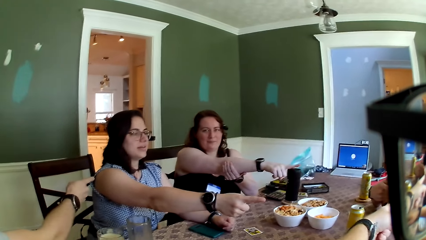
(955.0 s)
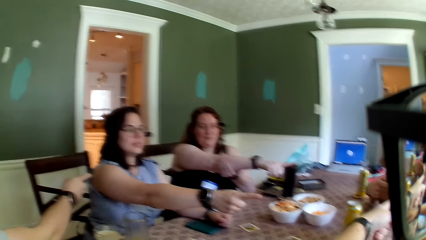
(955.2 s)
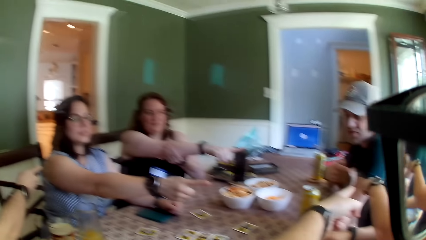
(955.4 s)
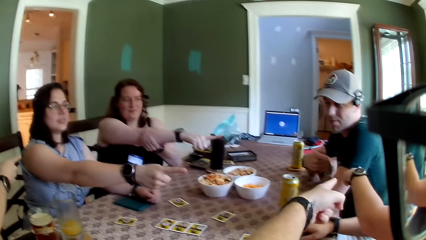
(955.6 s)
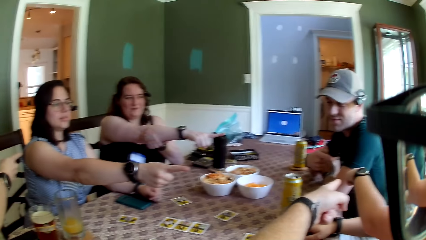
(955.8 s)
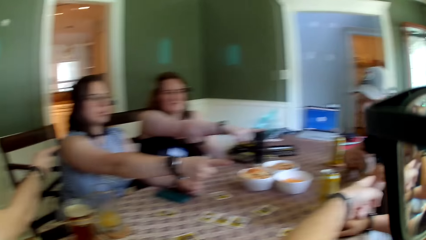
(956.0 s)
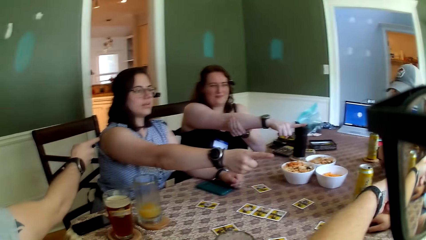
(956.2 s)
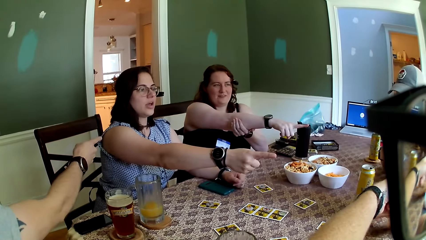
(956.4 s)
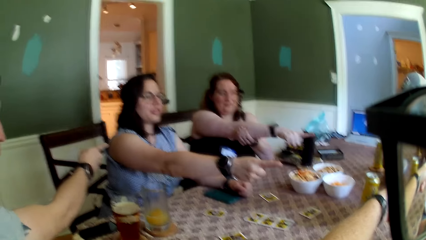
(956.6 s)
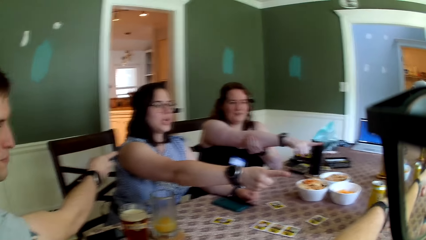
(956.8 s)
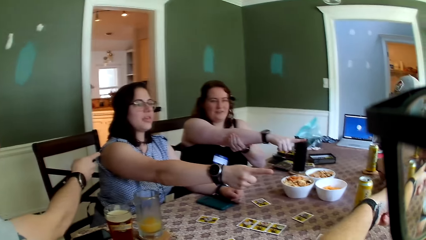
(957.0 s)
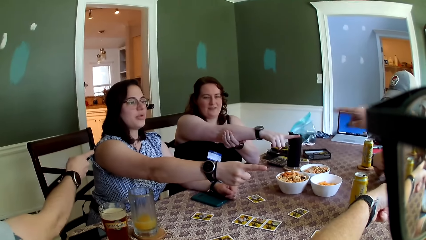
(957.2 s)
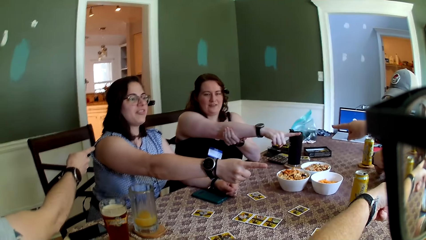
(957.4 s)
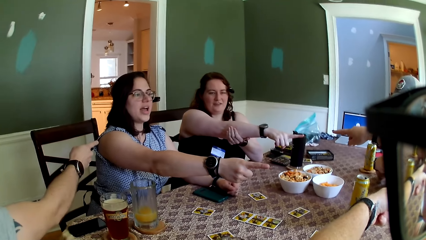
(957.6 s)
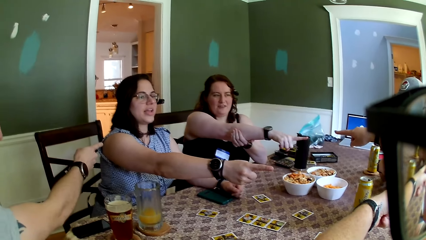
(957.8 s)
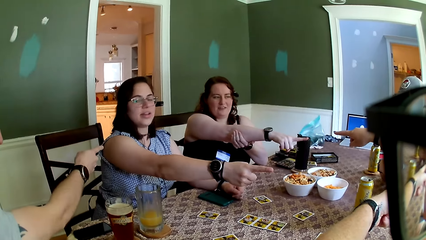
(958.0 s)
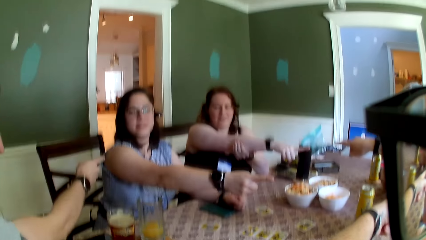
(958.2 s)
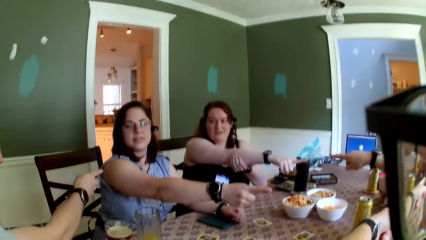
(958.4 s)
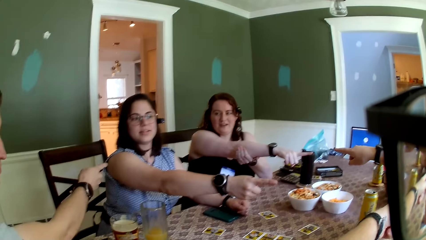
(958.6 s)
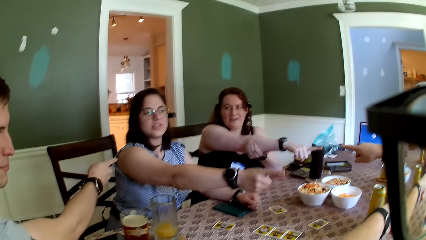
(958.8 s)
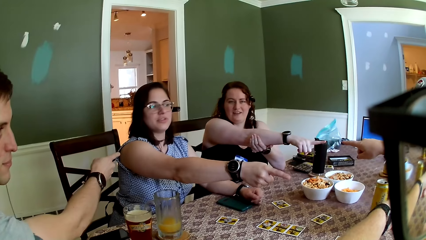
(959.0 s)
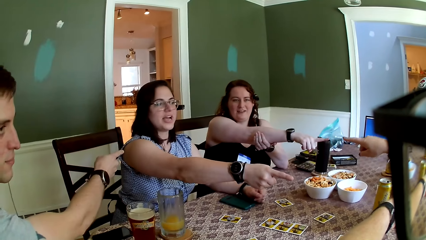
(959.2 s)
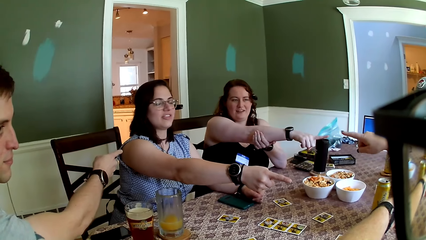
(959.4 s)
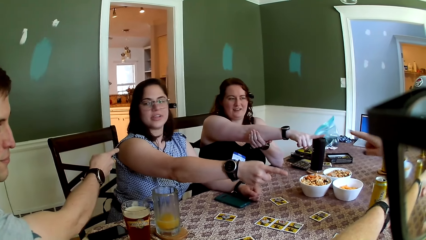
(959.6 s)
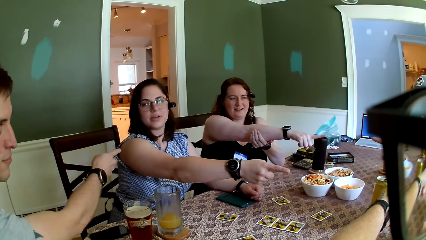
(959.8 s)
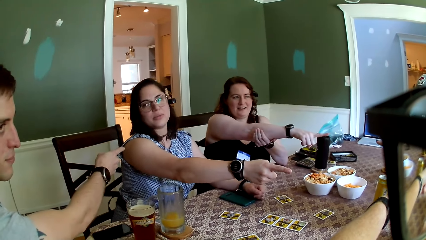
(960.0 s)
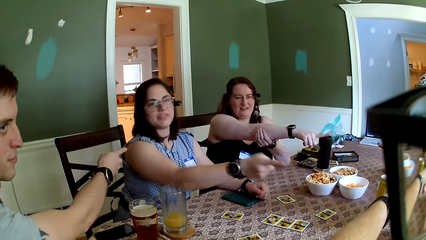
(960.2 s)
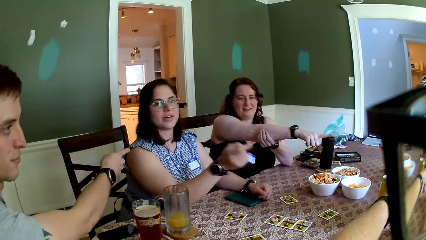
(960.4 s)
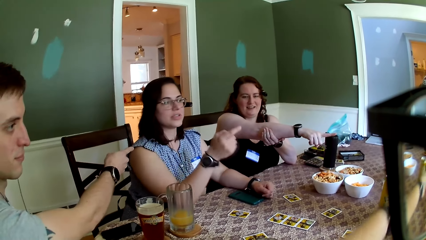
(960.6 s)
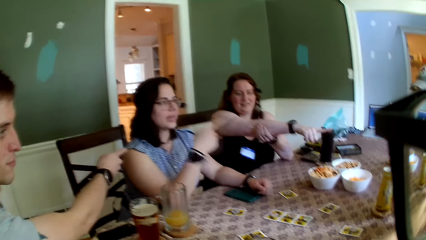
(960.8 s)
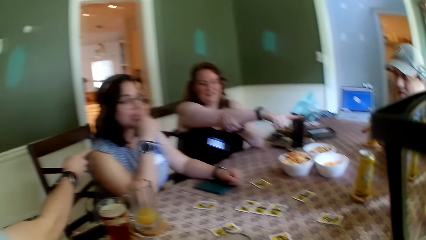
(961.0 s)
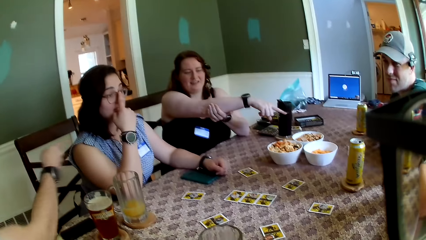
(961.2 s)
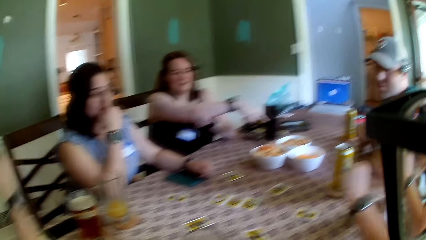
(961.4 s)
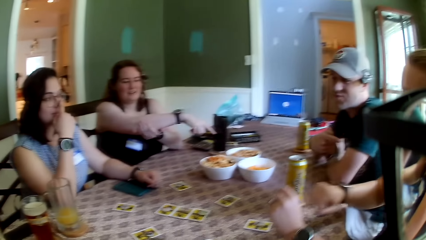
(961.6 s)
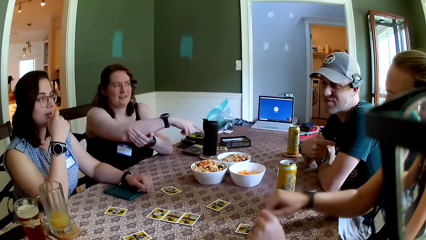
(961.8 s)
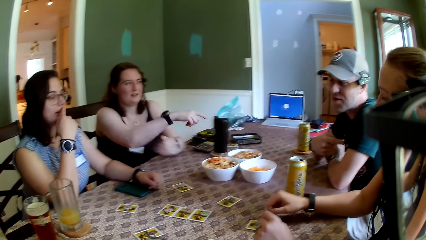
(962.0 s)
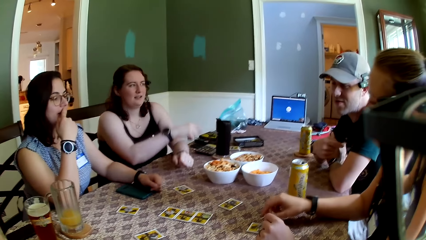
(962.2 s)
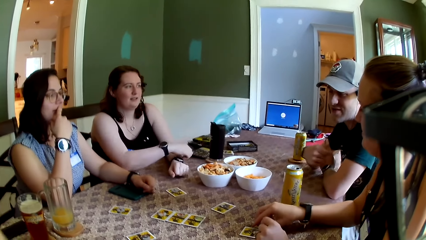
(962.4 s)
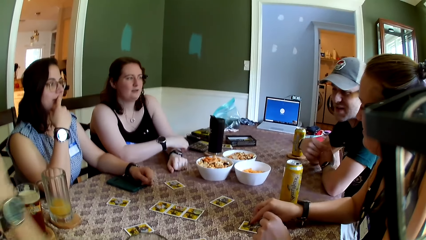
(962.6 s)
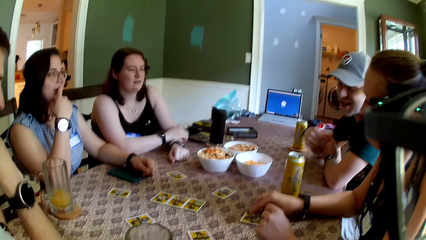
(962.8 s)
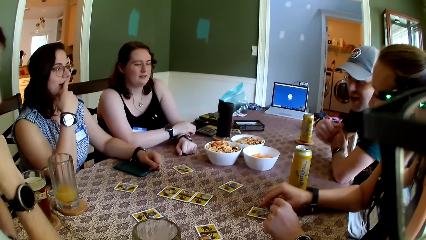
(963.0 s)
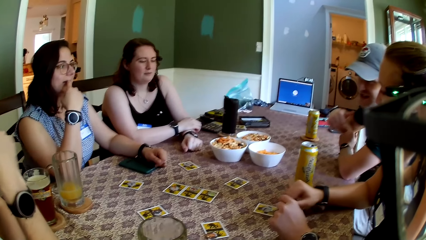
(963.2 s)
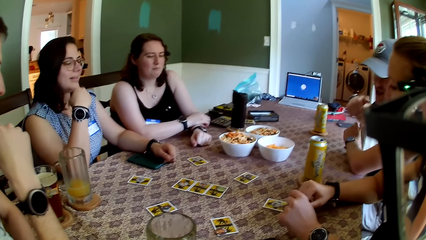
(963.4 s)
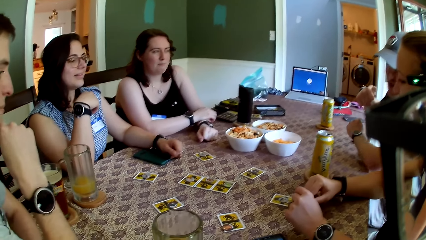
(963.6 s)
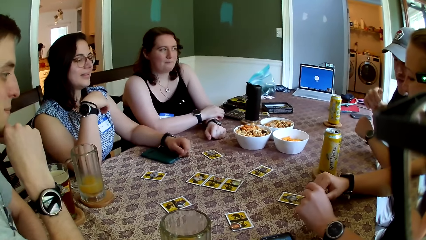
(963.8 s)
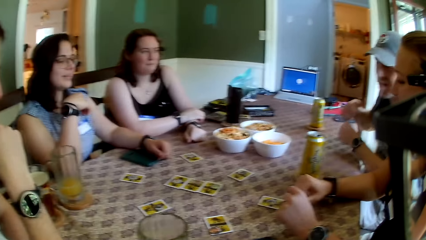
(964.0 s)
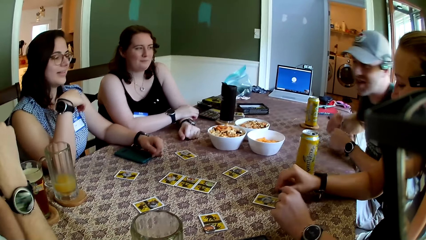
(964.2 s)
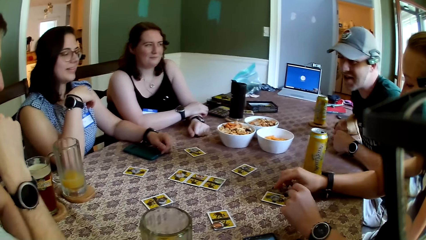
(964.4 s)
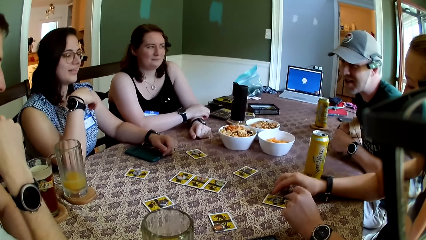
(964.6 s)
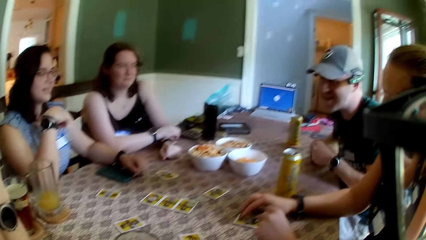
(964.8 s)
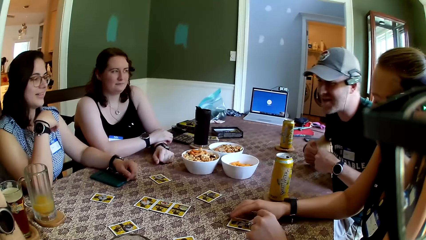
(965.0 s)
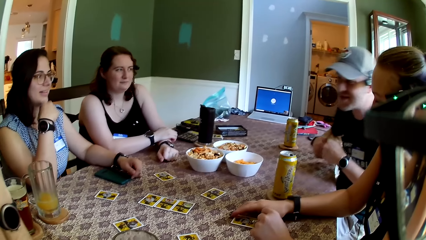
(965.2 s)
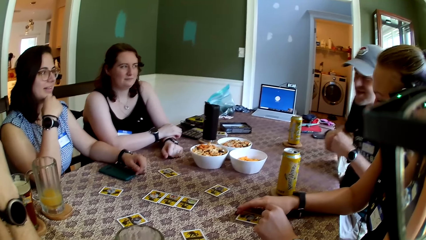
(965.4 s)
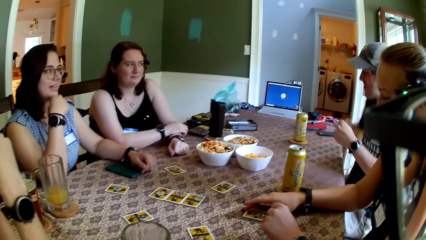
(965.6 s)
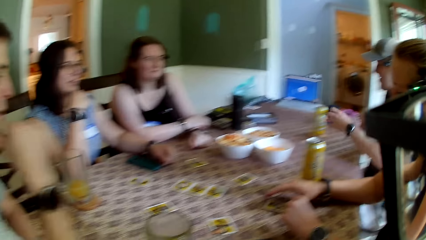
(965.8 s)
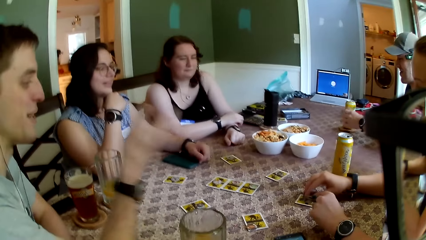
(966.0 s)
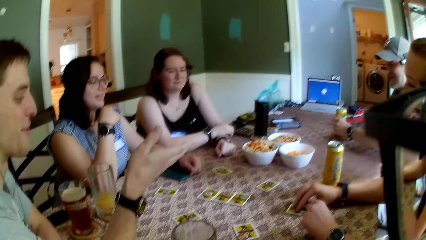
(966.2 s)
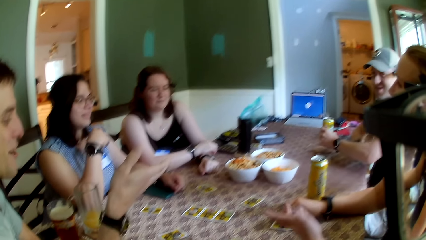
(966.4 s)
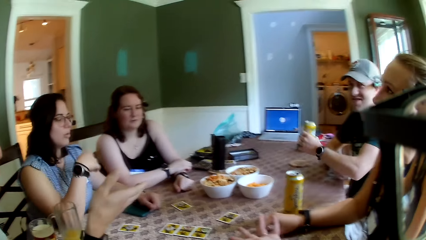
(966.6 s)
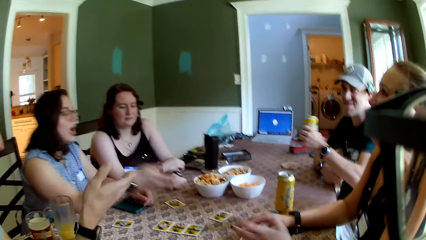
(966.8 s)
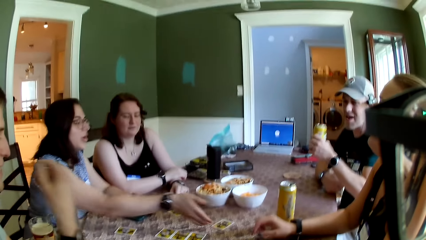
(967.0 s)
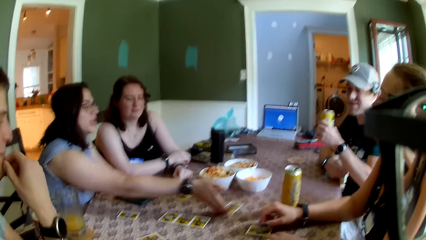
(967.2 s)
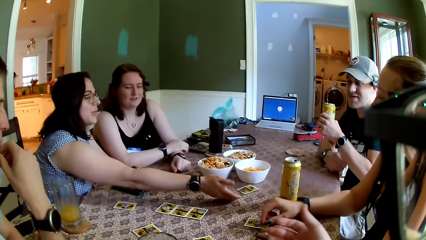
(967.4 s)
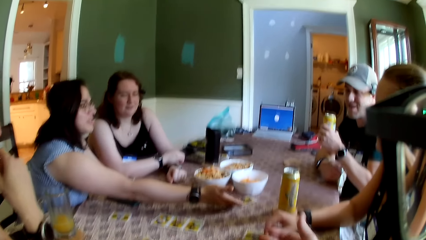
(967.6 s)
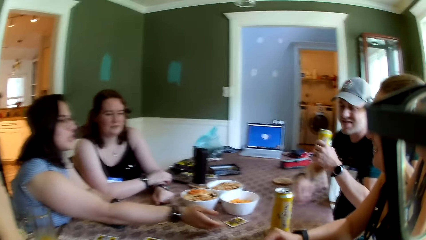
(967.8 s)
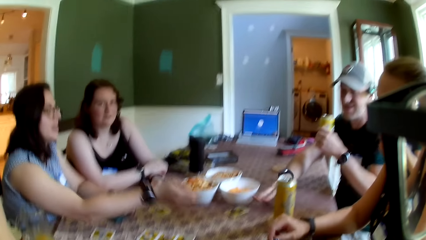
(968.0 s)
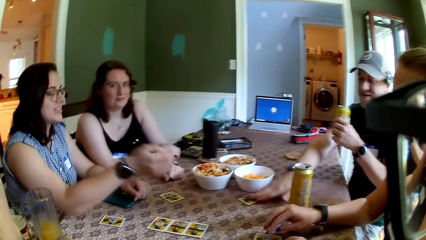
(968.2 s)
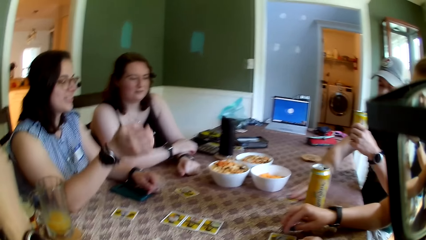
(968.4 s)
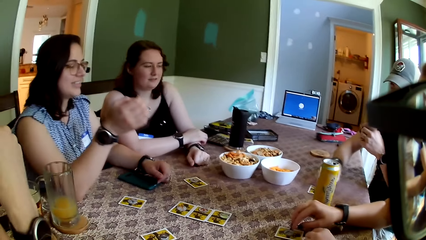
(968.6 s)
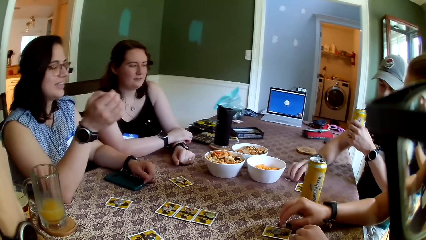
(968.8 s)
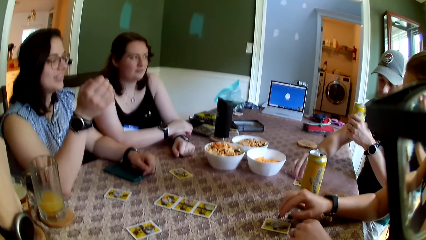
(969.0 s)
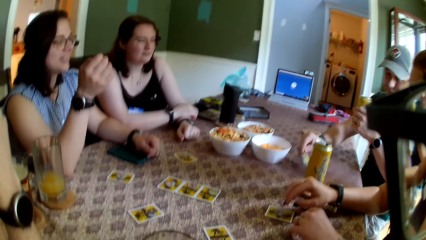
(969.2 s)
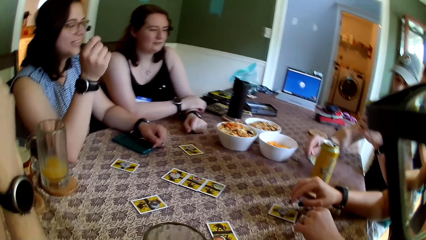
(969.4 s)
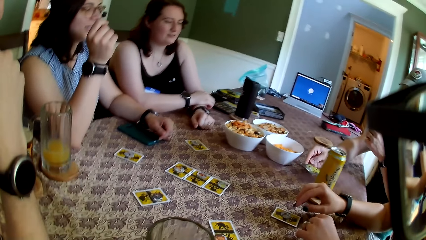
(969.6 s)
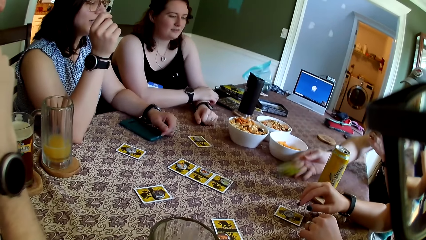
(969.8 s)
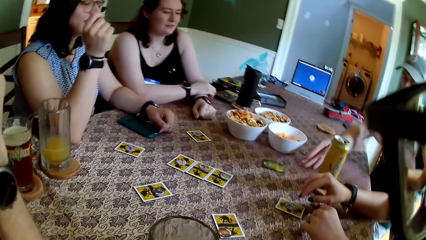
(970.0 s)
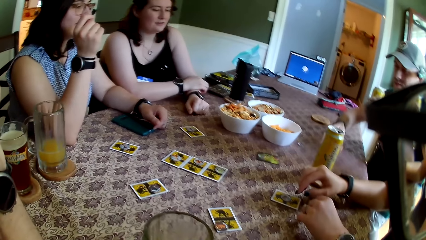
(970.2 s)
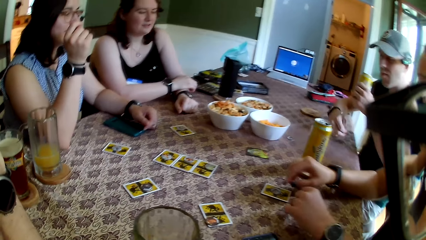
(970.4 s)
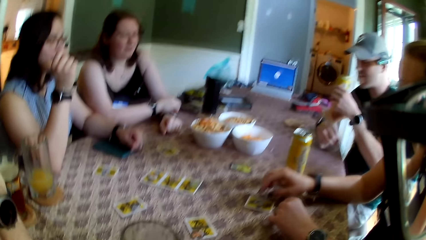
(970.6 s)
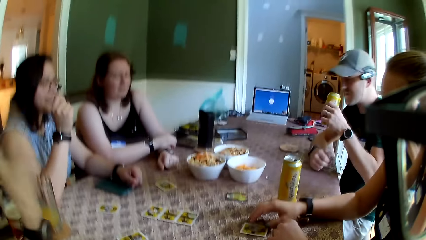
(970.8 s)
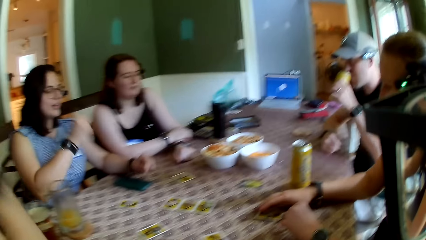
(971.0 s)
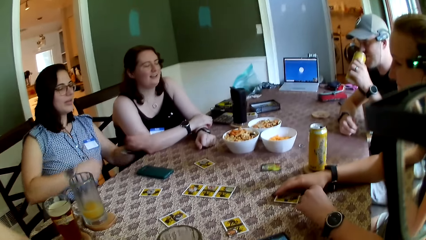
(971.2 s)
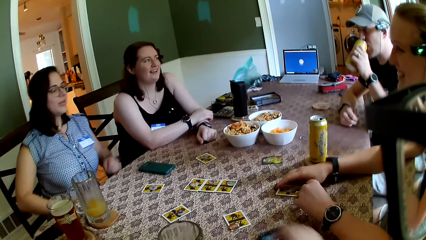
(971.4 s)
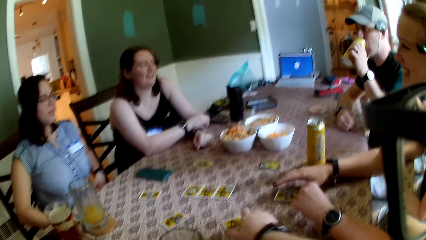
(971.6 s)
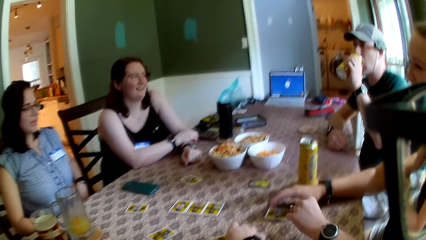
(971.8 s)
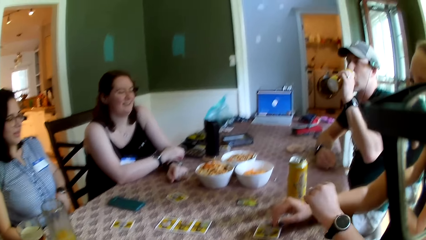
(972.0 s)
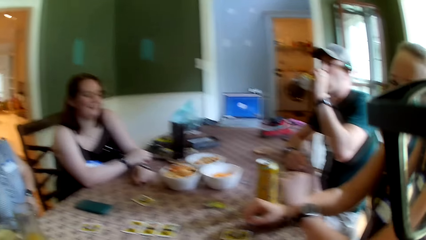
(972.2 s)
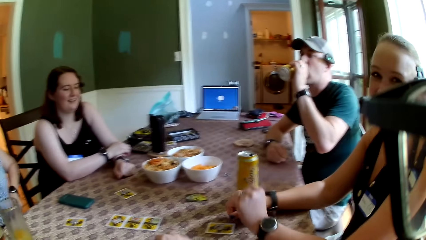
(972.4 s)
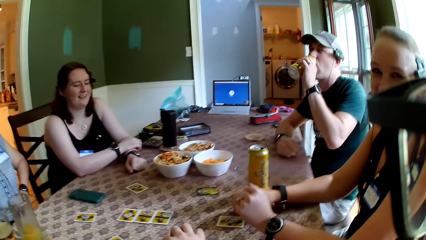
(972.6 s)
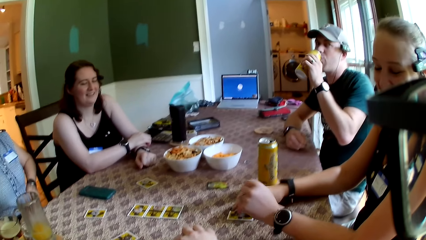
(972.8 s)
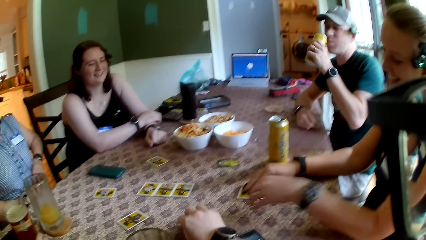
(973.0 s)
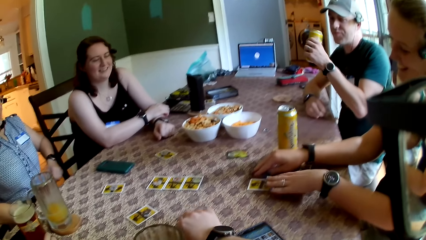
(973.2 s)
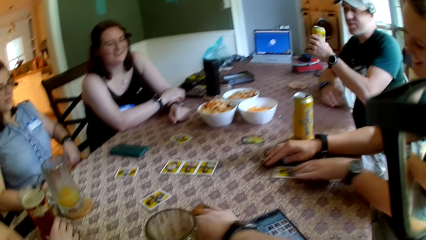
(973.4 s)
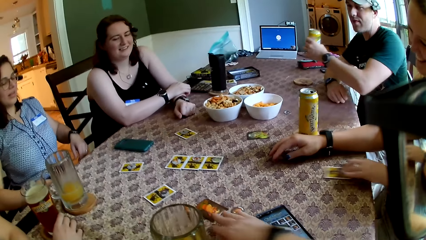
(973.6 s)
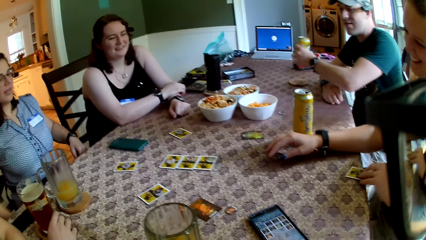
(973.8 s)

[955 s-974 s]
A woman talks to the colleagues. The camera wearer drops his hand with the group of people at the table. He looks at the colleagues. A man moves on the table. Another woman touches the card on the table. Another man talks to the first man. The first man picks up the glass cup on the table with his left hand. The first woman moves a card on the table with her right hand to the first man. The first man picks up the card on the table with his right hand. He puts the card on the table. He opens the card in his right hand on the table. He drinks from the can drink in his left hand. The other man talks to the colleagues. The camera wearer opens the card on the table with his right hand. He takes the card. The other woman opens the card on the table with her left hand.
